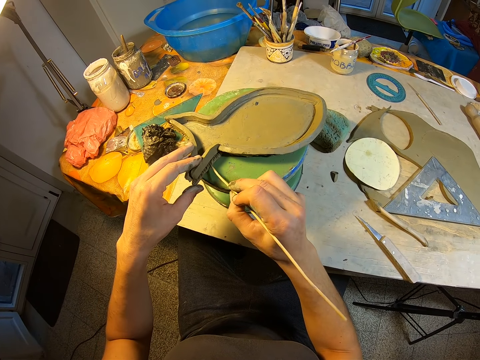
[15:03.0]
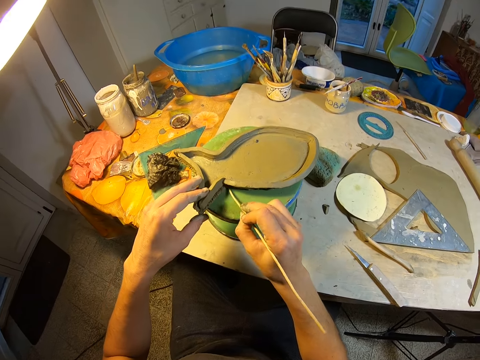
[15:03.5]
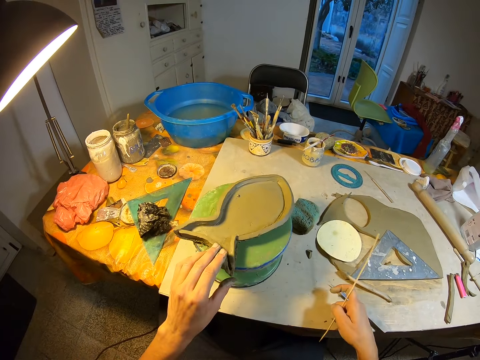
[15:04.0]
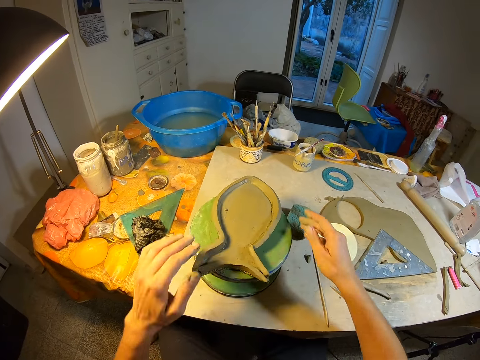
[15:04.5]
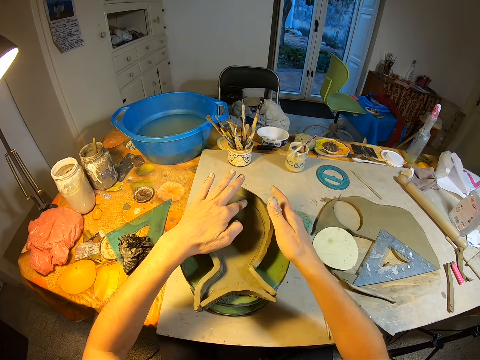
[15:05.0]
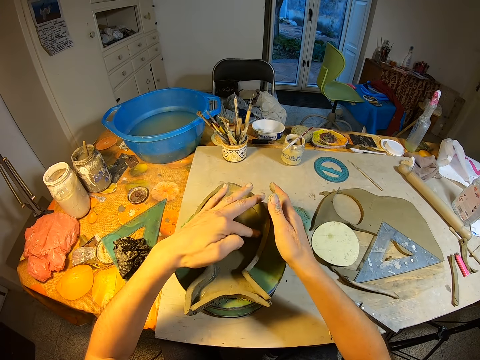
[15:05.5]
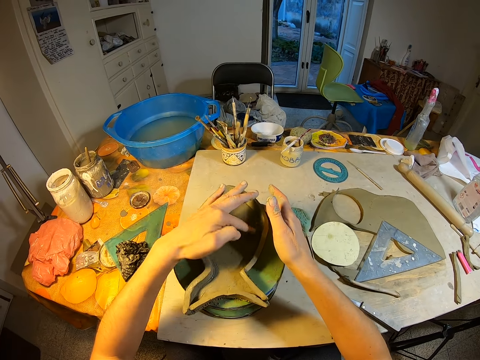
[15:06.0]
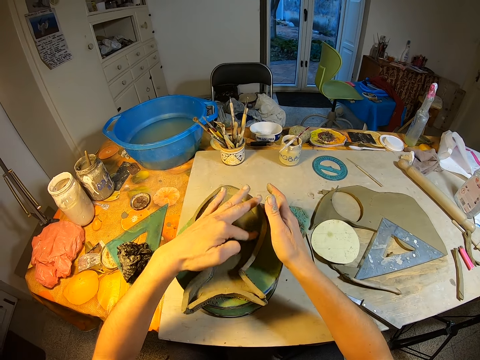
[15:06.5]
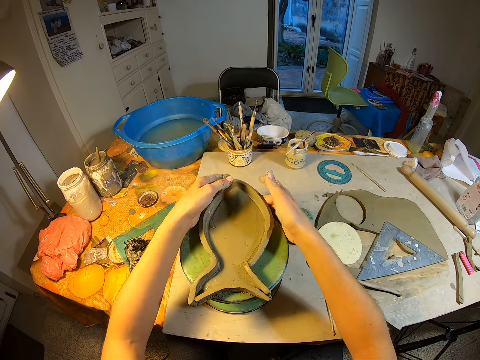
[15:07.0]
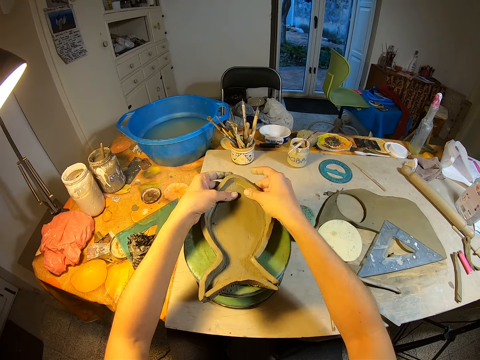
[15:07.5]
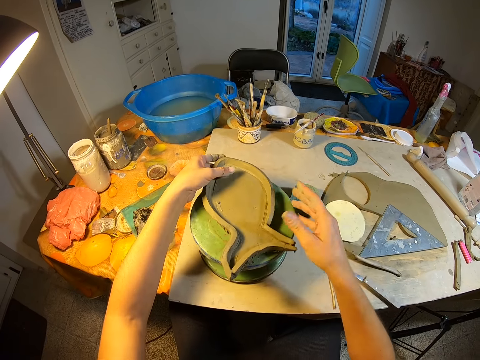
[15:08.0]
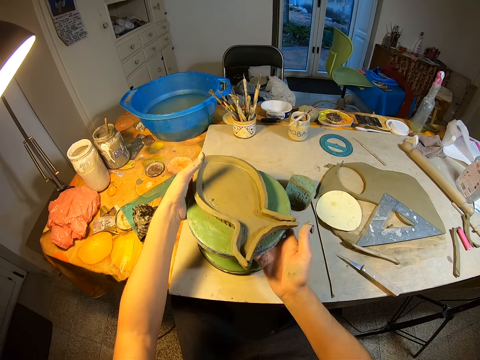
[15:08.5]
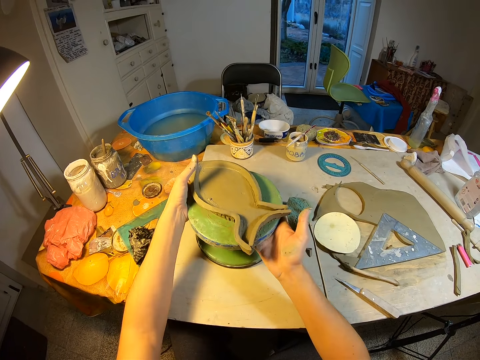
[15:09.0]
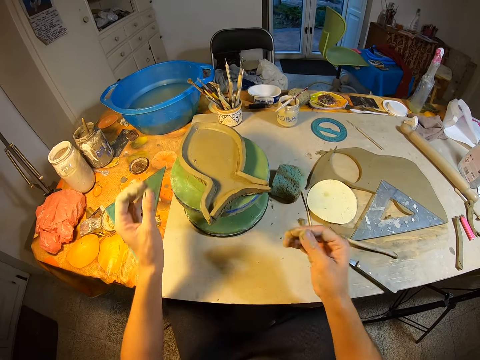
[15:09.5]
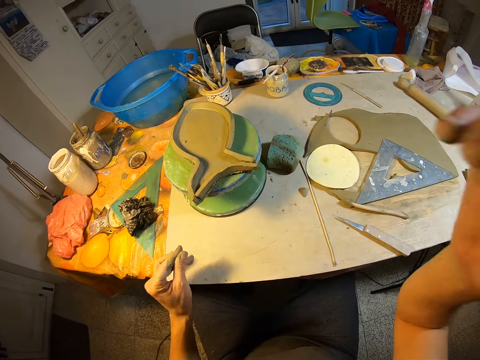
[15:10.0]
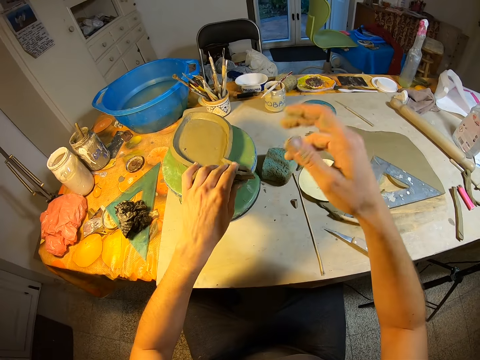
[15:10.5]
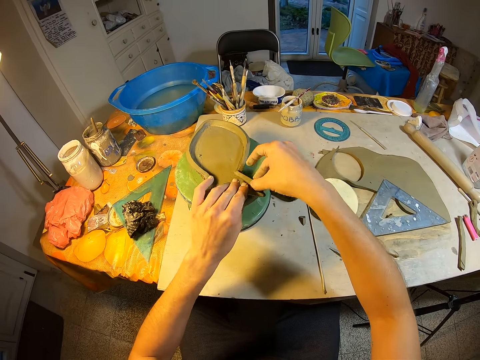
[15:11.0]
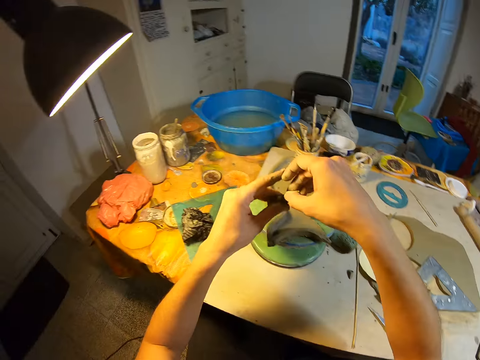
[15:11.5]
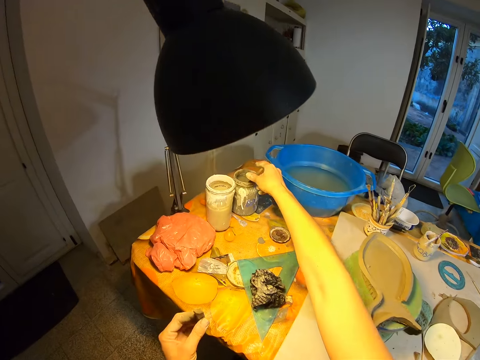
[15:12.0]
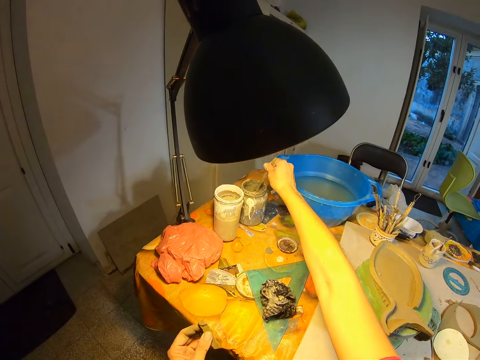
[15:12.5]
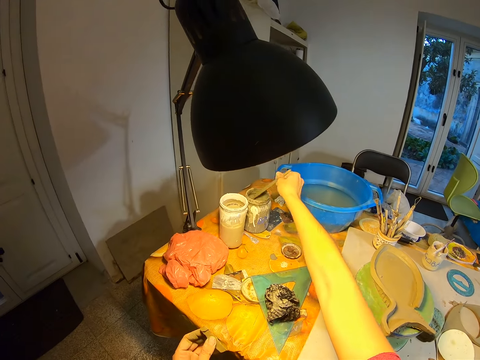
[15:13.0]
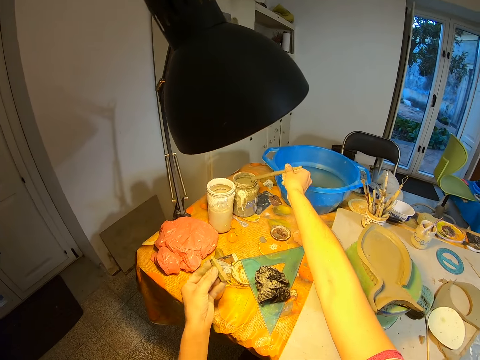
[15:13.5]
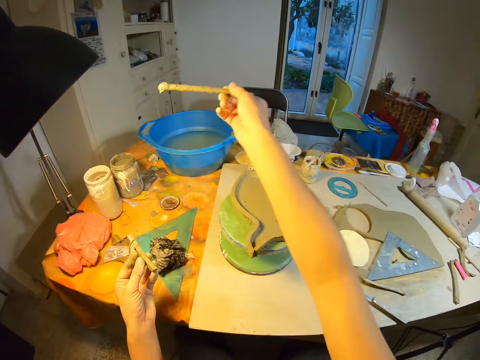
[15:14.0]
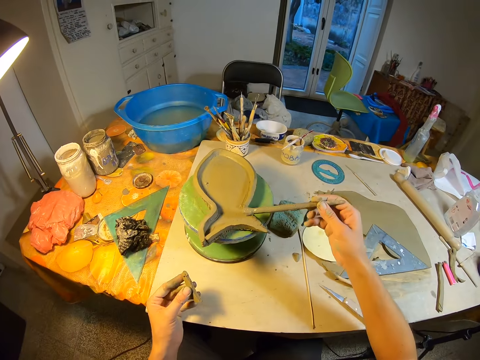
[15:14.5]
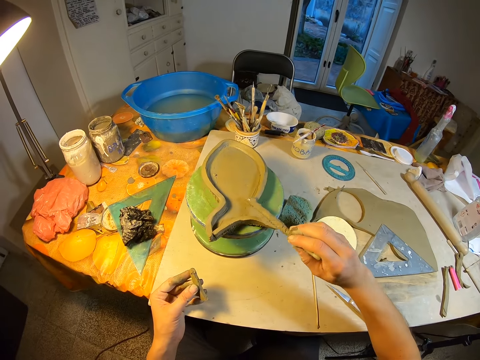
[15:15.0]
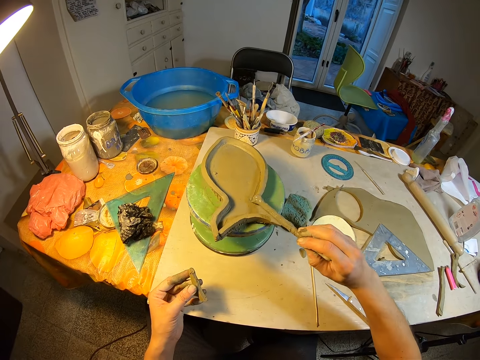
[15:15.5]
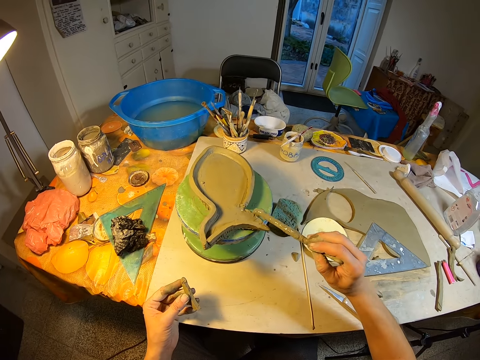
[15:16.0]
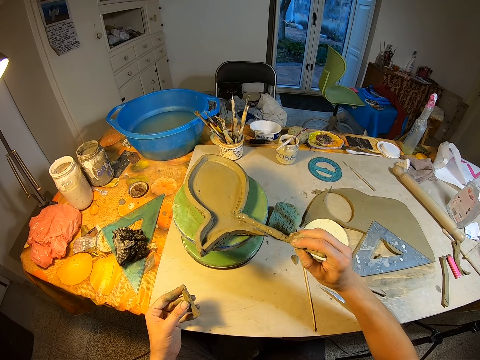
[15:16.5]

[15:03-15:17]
The camera wearer places the clay stick shaper or stick on the table with her right hand. She shapes the clay mold with her left hand. She smoothens the mold. She adjusts the clay mold with both hands. She moves the pottery wheel on the table with both hands. She places her left hand on the piece of clay mold. She picks up the piece of clay mold with her right hand. She passes the piece of clay mold from her right hand to her left hand. She picks up a clay shaper in a jar with her right hand. She holds the stick. She picks up the clay shaper from the jar with her right hand. She spreads wet clay on the clay mold with the clay shaper in her right hand.

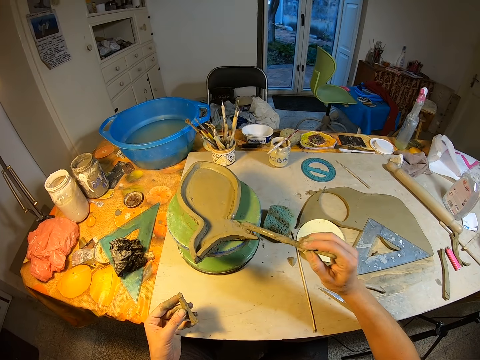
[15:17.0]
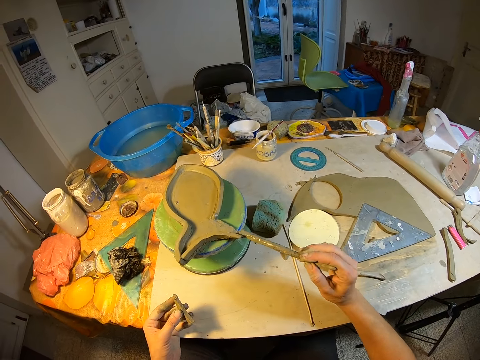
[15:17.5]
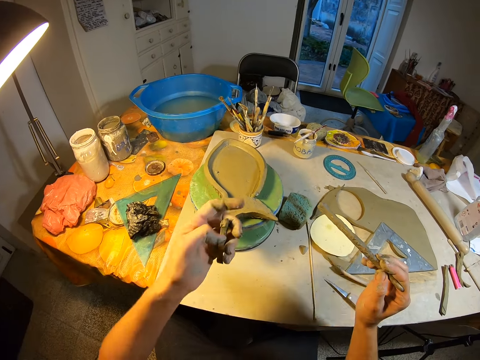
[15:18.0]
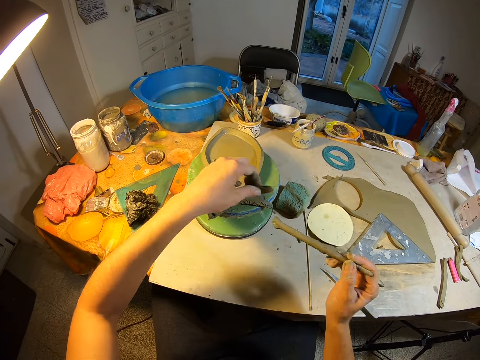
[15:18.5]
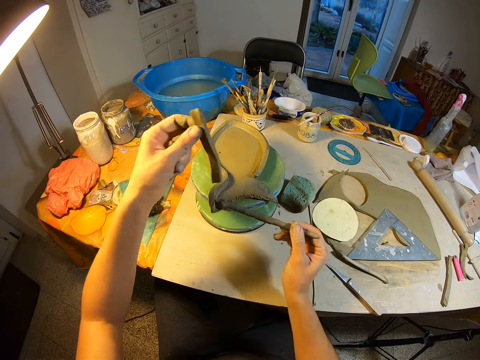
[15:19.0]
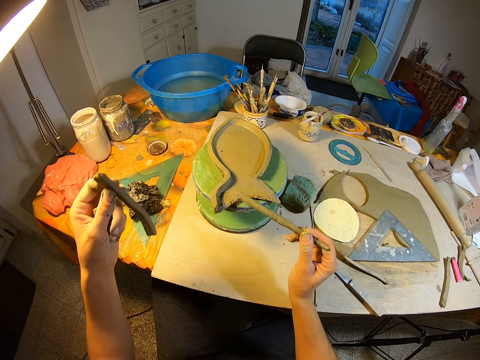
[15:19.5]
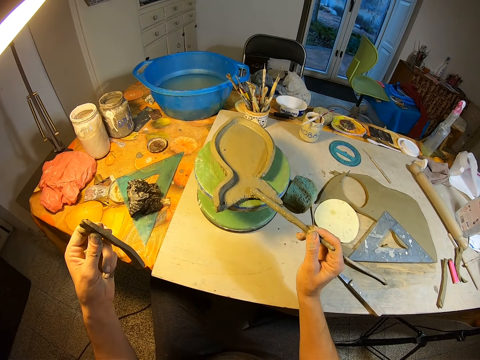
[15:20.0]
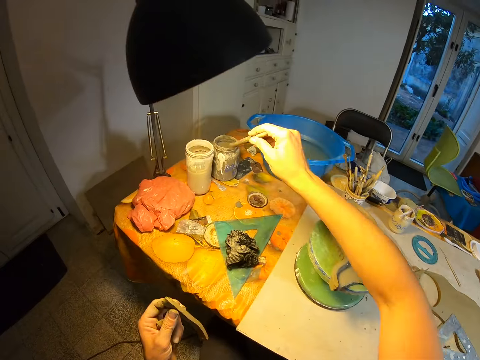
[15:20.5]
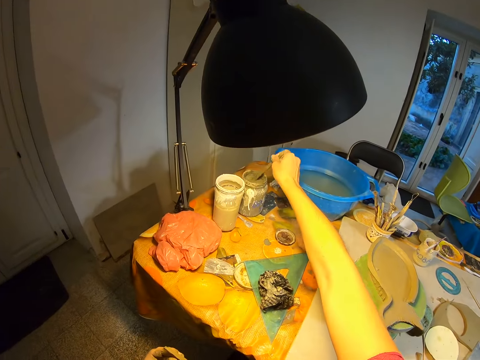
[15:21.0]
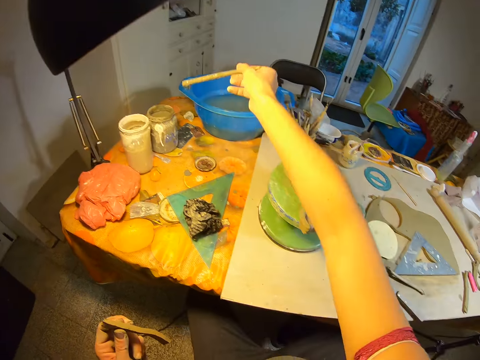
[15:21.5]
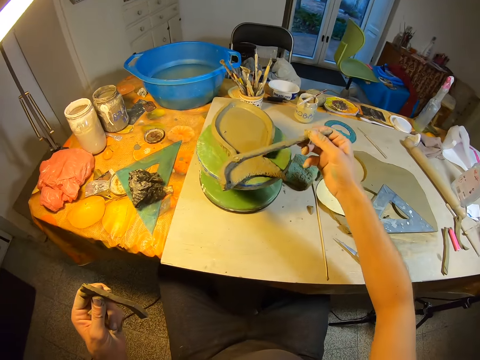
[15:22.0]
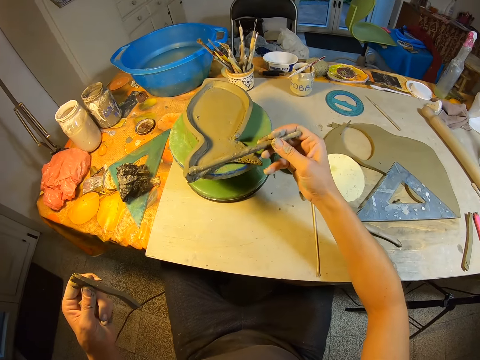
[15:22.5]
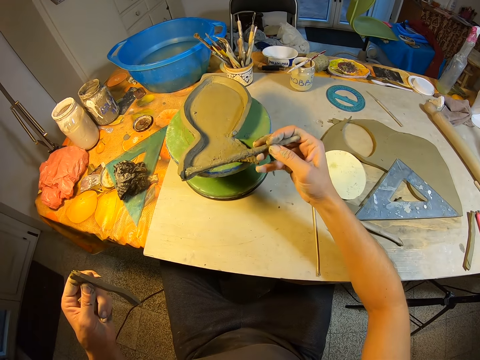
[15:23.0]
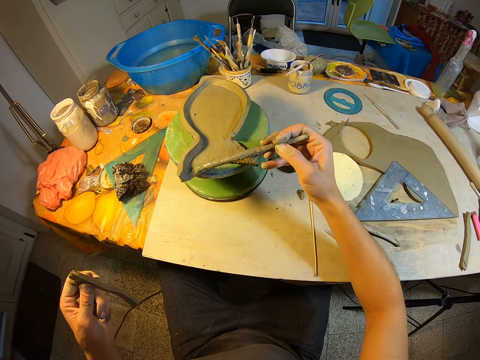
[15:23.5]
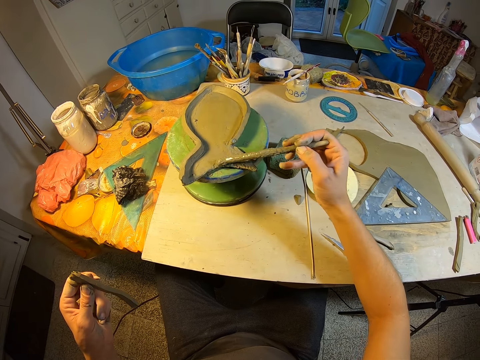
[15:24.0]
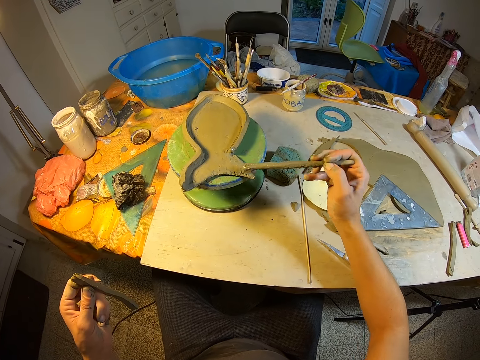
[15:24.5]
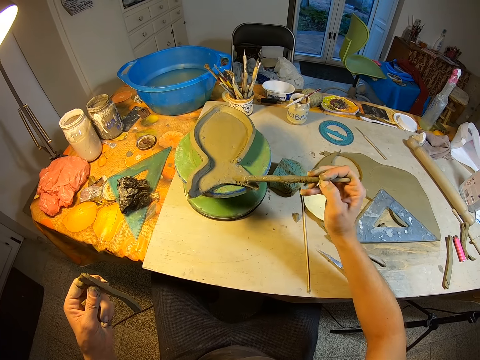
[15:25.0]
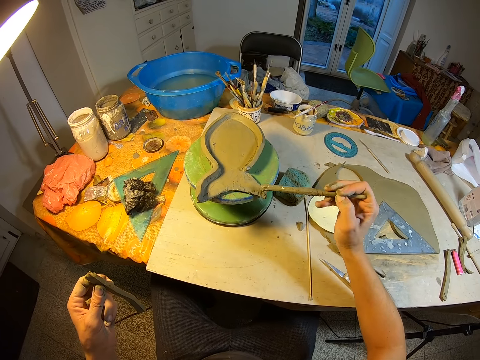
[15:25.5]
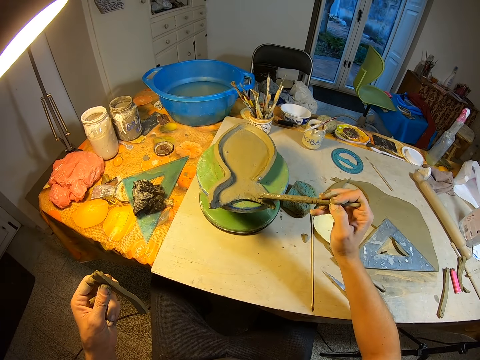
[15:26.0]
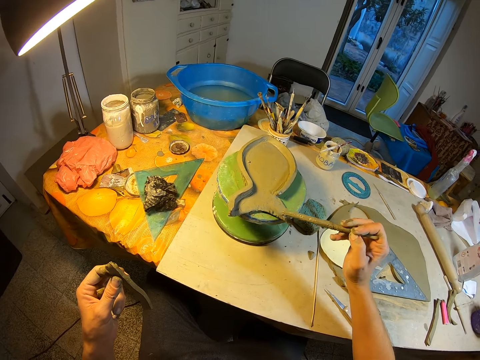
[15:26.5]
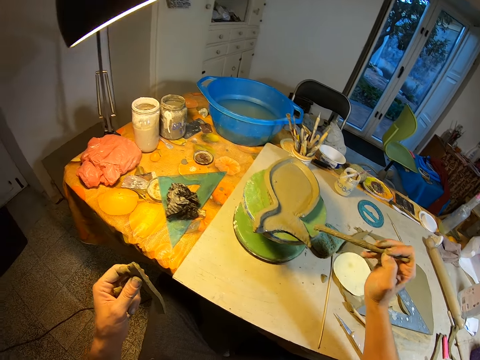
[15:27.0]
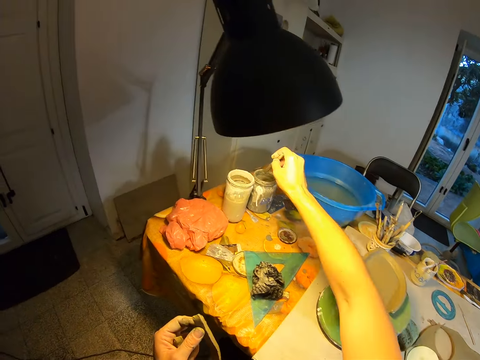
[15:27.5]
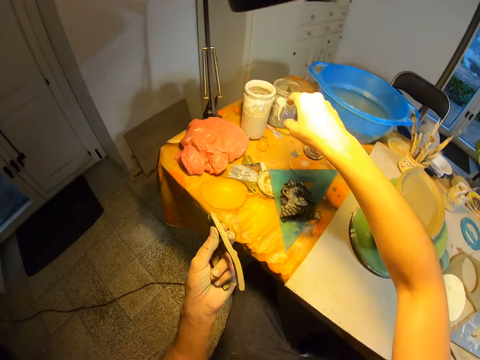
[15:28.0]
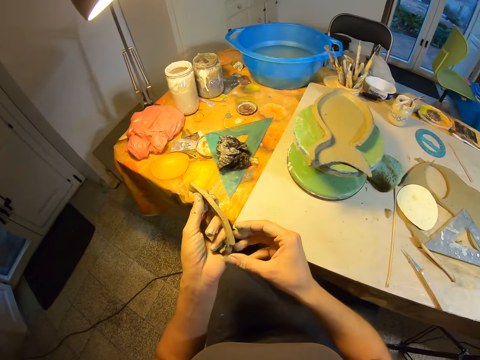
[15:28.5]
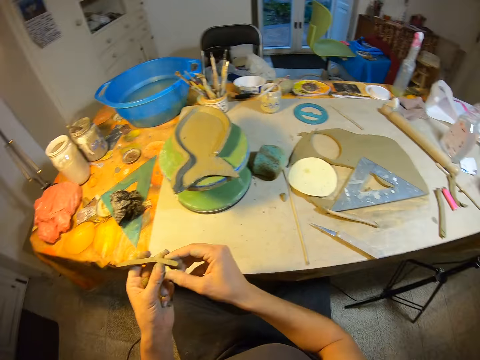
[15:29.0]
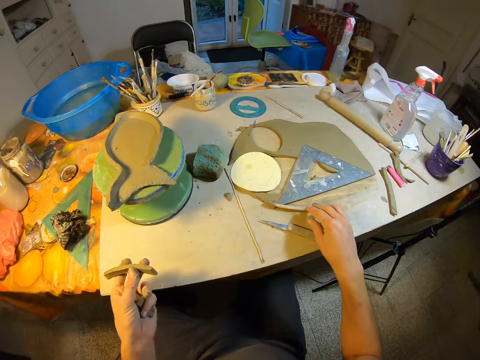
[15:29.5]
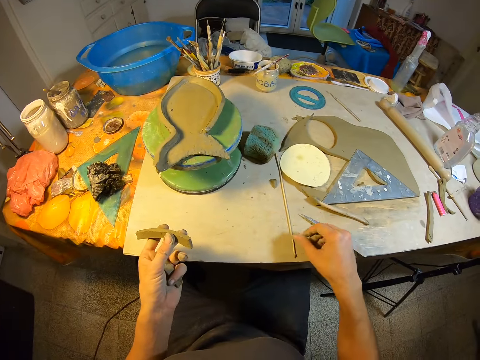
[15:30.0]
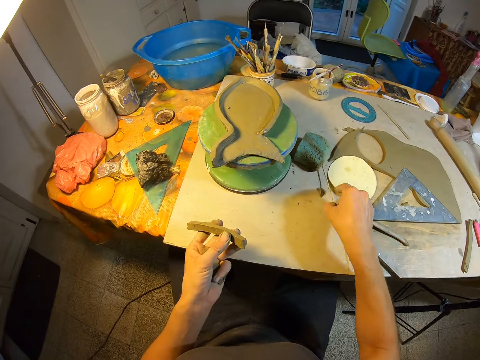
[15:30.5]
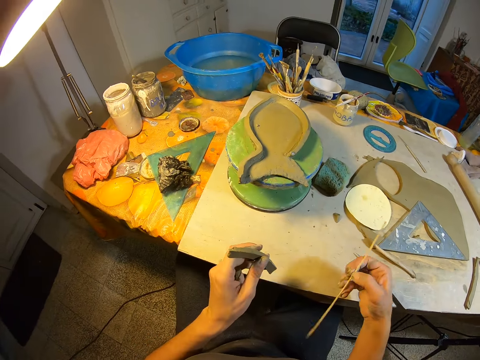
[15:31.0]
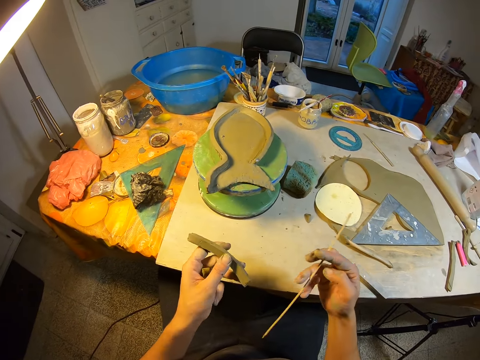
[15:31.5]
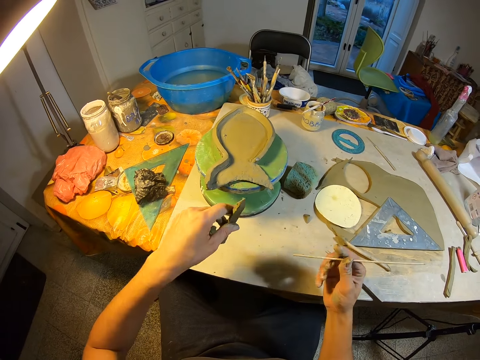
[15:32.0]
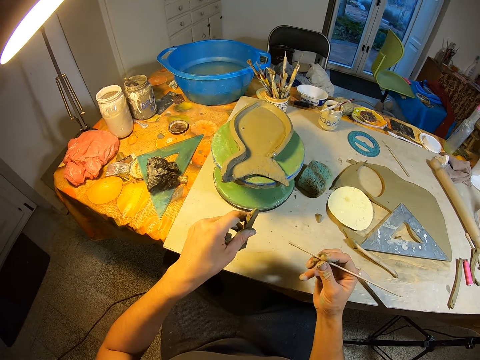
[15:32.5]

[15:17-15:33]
The camera wearer picks up the piece of clay mold on the pottery wheel with her left hand. She spreads wet clay on the clay mold with the clay shaper in her right hand. She dips the clay shaper in the jar on the table with her right hand. She spreads wet clay on the clay mold with the clay shaper in her right hand. She places the clay shaper in the jar with her right hand. She touches the piece of clay mold with her right hand. She picks up the clay stick shaper on the table with her right hand.
